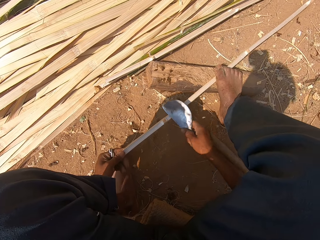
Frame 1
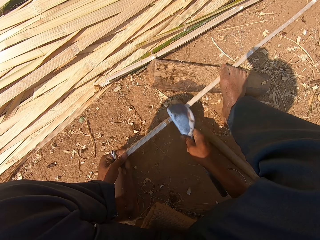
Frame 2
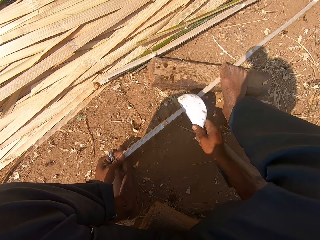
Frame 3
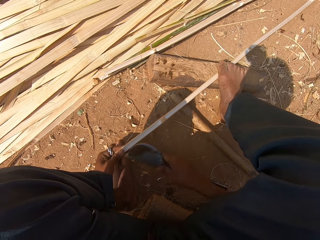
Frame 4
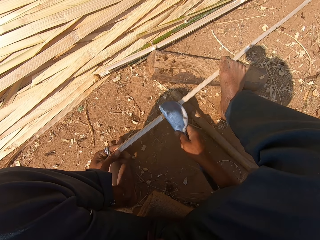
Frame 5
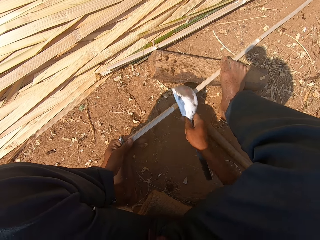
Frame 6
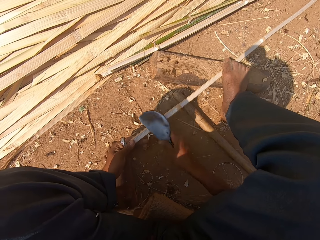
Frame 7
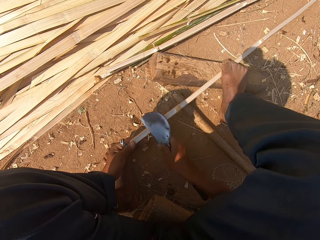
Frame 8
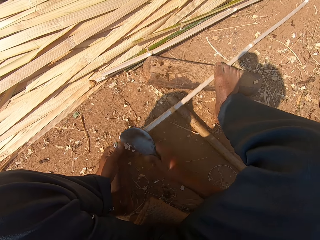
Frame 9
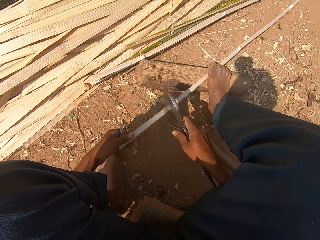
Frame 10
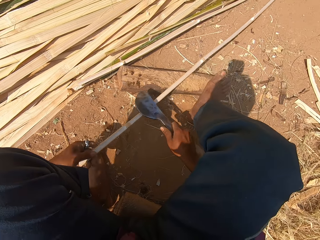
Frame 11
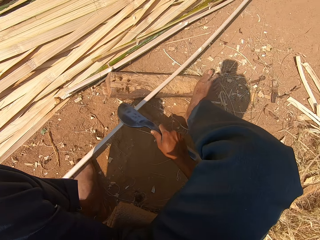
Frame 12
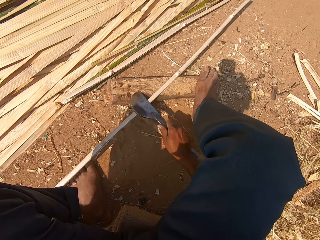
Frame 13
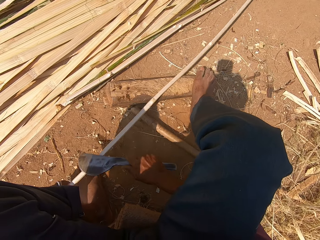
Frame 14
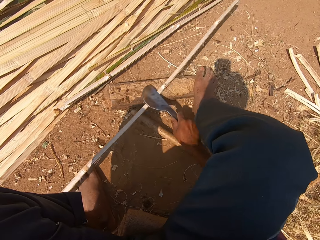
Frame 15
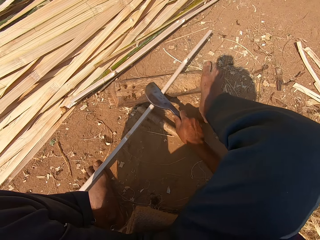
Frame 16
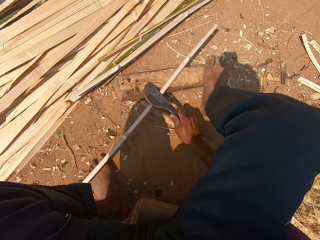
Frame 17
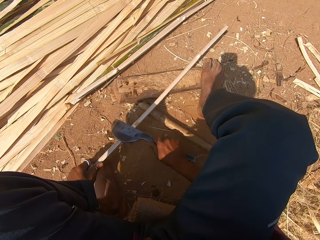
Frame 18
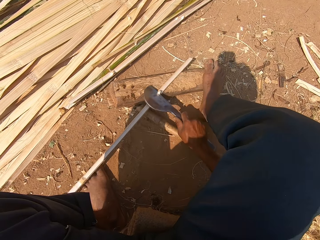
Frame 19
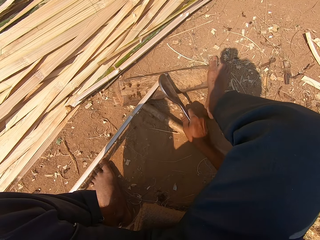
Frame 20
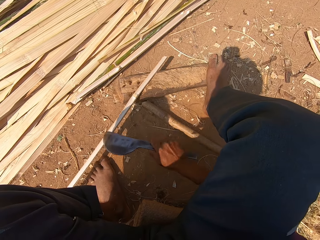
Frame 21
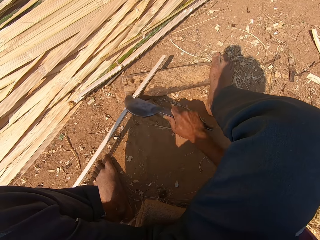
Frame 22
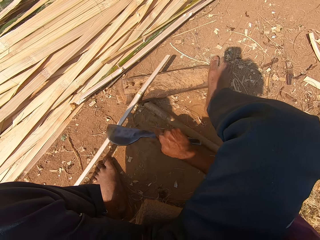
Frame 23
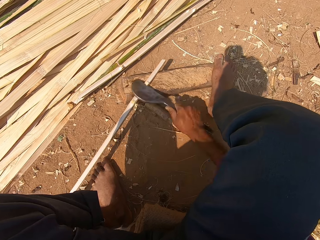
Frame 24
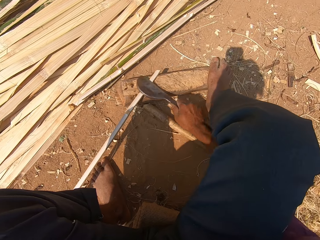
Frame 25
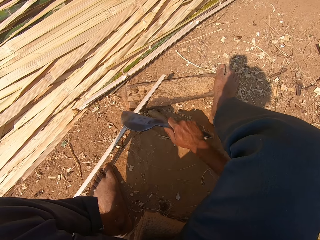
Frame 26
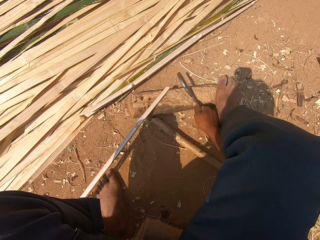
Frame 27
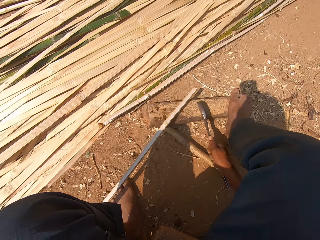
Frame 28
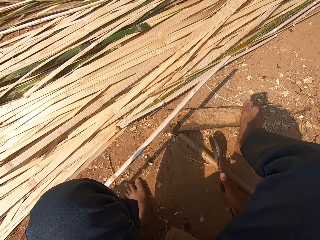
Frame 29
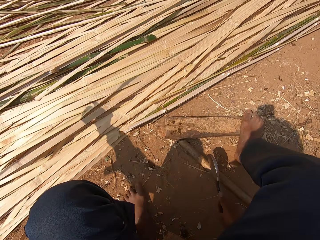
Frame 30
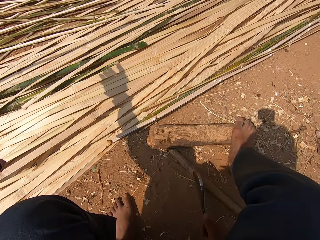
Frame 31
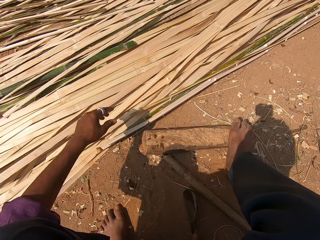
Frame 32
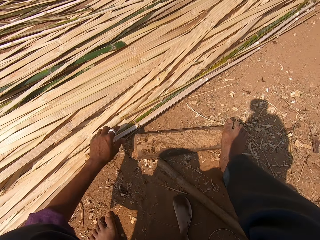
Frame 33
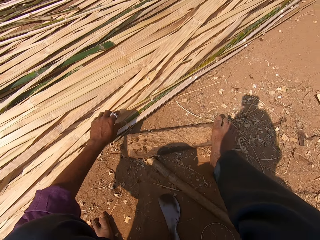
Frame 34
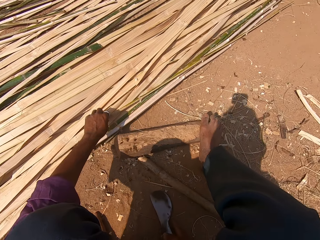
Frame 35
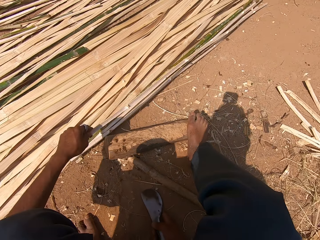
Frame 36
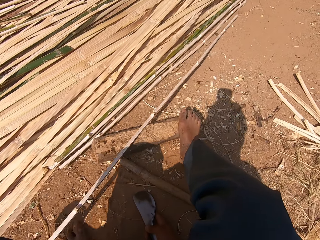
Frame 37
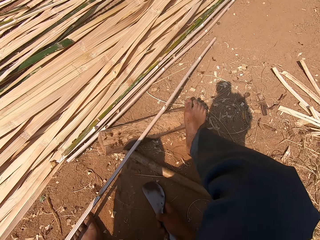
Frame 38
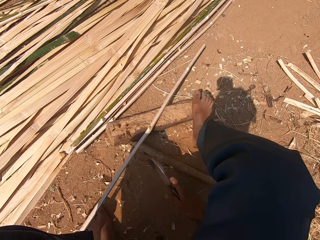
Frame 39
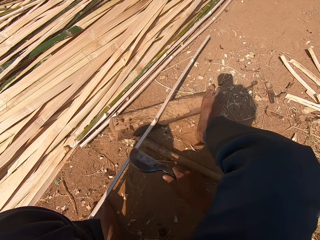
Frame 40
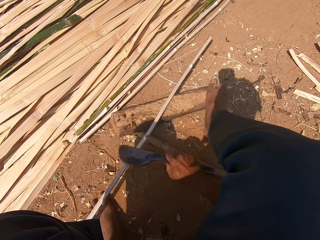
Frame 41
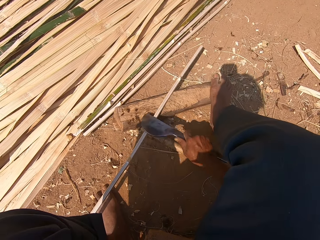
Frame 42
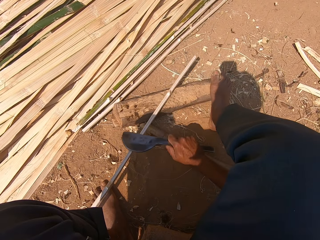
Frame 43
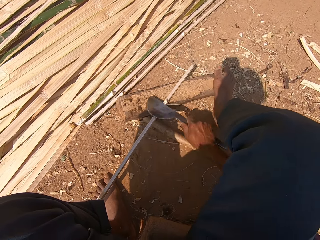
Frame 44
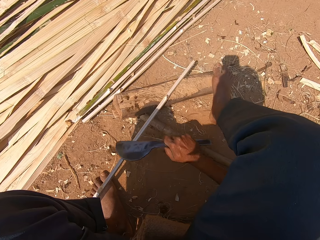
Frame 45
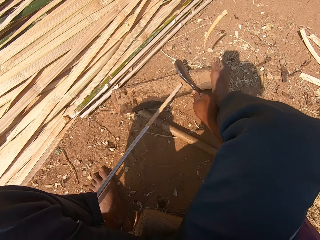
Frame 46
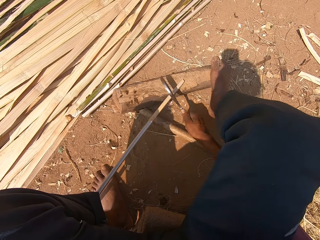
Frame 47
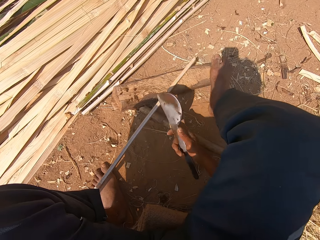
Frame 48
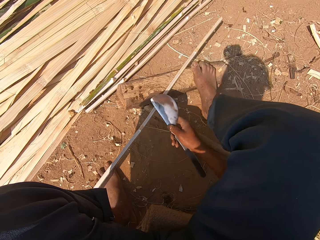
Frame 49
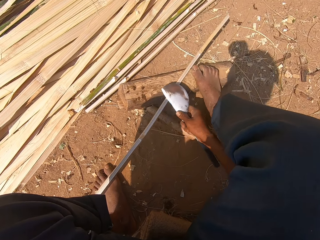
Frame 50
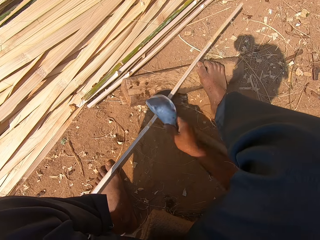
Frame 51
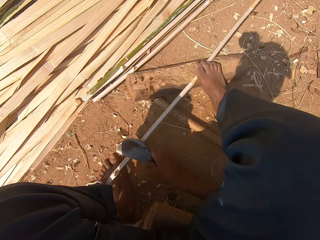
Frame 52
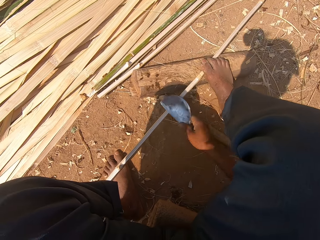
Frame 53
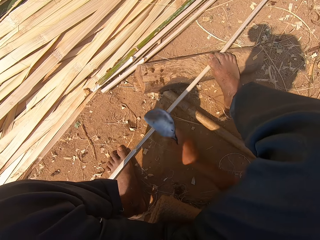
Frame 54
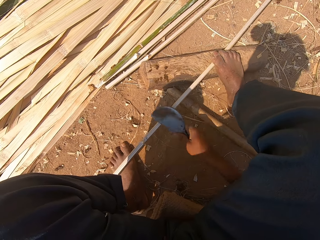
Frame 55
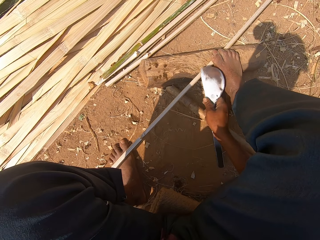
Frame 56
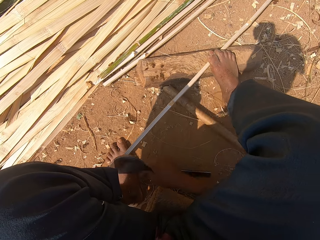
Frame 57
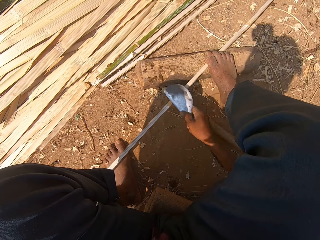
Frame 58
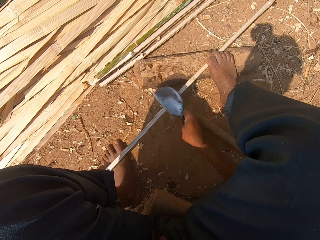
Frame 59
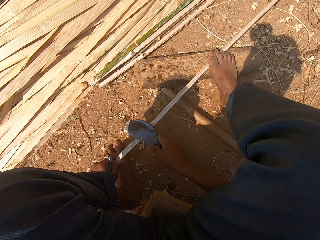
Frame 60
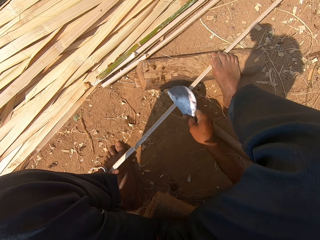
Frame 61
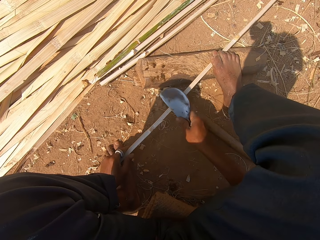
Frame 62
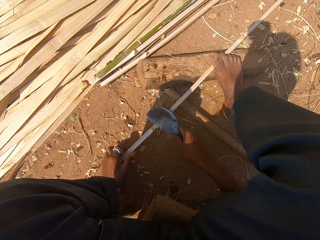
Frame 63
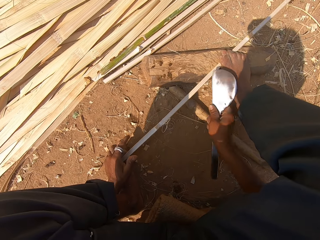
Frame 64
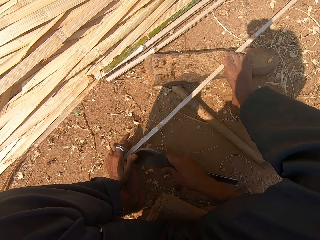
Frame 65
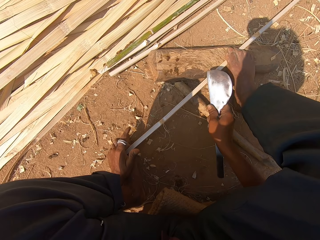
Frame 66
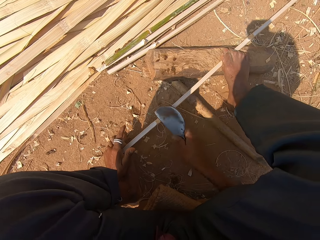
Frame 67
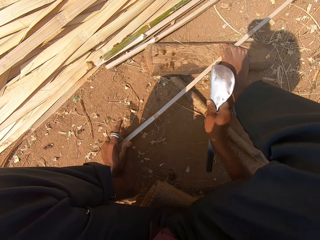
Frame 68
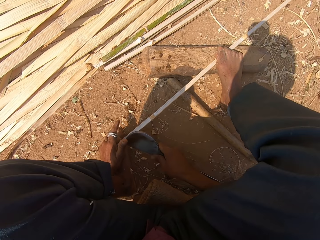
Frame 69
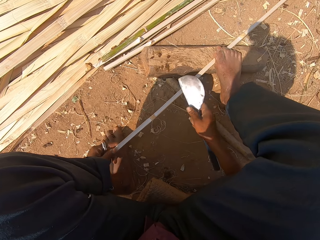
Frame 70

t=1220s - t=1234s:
The camera wearer pulls the bamboo stick. They peel the bamboo stick with a knife. They throw the bamboo stick. They pick up the bamboo stick. They peel the bamboo stick with the knife. They smoothen the bamboo stick. They turn the knife. They peel the bamboo stick with the knife.

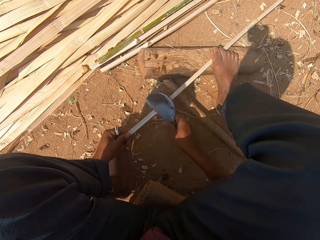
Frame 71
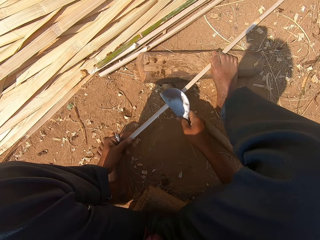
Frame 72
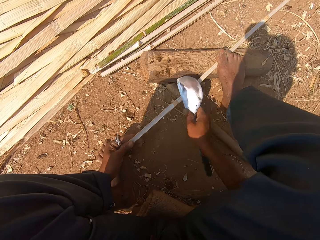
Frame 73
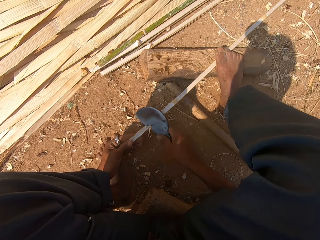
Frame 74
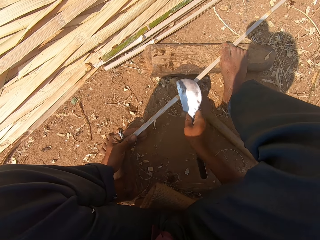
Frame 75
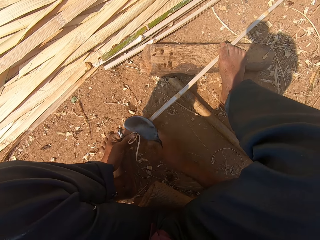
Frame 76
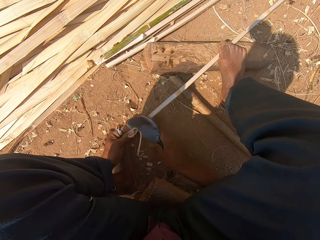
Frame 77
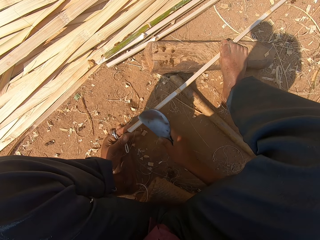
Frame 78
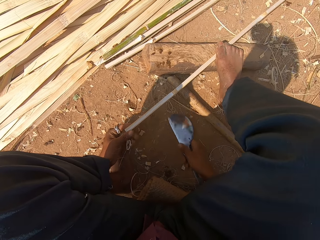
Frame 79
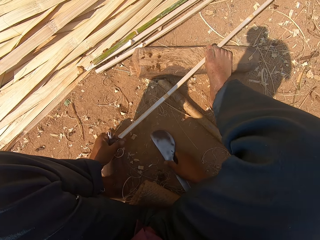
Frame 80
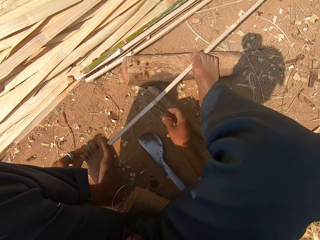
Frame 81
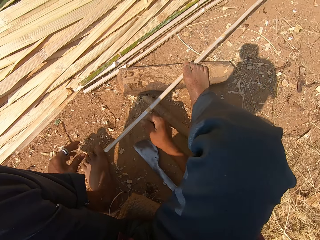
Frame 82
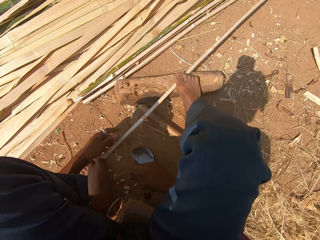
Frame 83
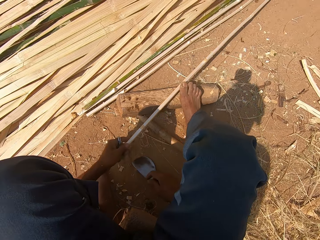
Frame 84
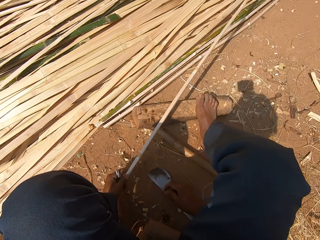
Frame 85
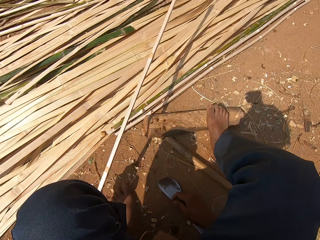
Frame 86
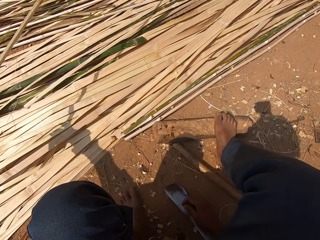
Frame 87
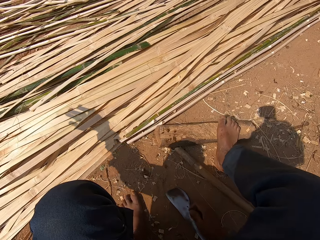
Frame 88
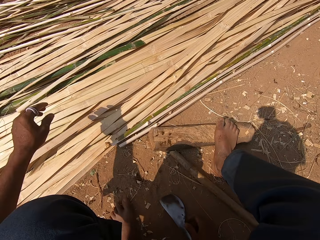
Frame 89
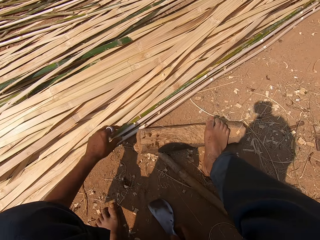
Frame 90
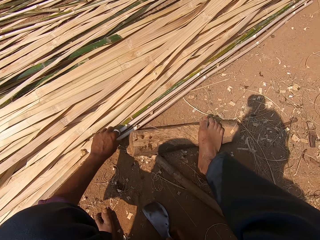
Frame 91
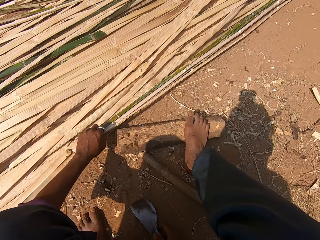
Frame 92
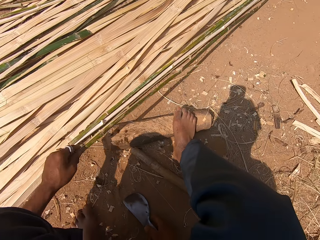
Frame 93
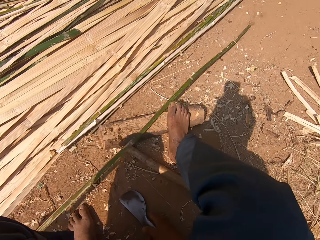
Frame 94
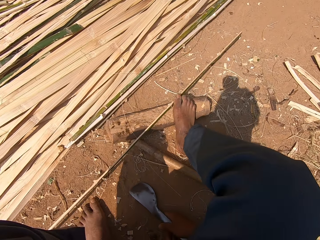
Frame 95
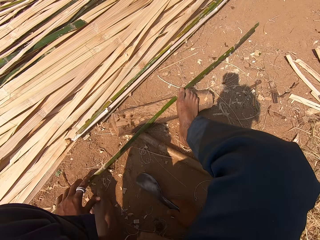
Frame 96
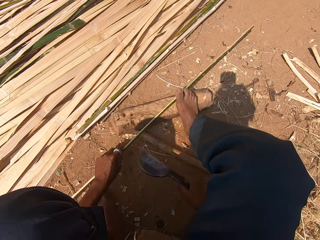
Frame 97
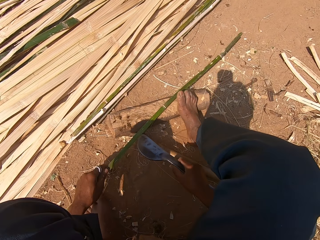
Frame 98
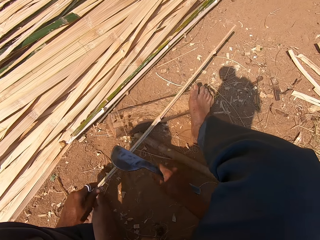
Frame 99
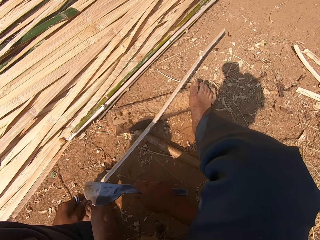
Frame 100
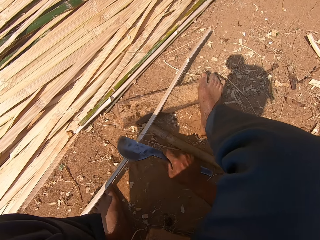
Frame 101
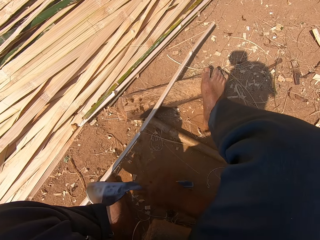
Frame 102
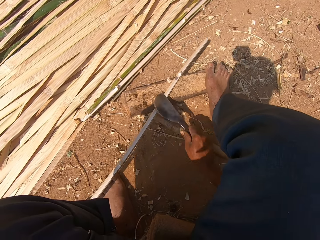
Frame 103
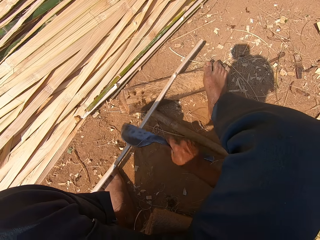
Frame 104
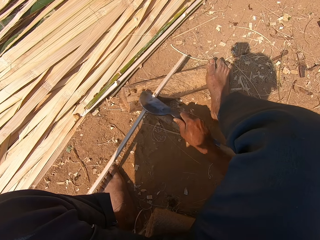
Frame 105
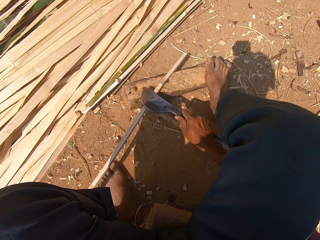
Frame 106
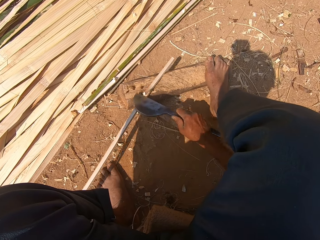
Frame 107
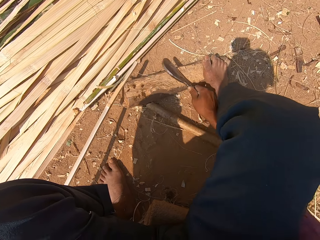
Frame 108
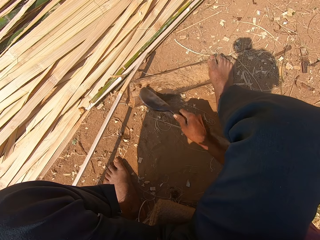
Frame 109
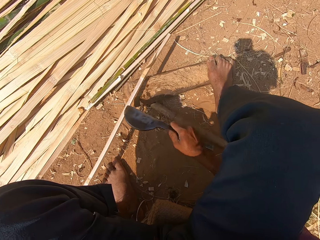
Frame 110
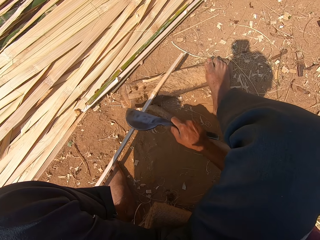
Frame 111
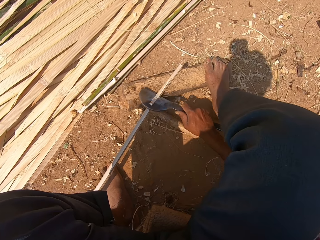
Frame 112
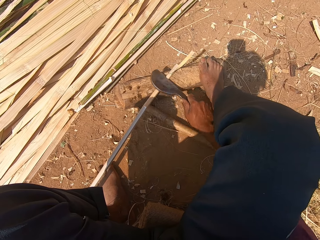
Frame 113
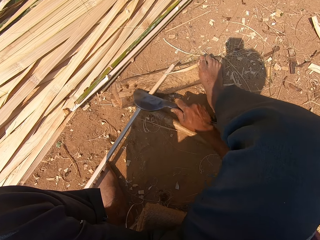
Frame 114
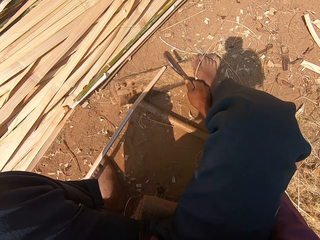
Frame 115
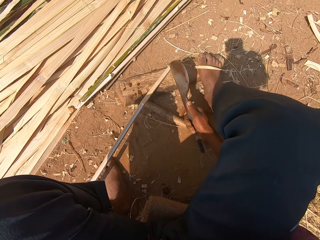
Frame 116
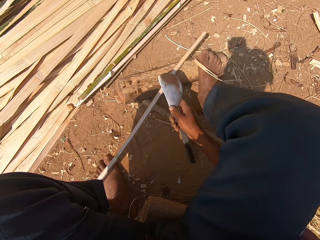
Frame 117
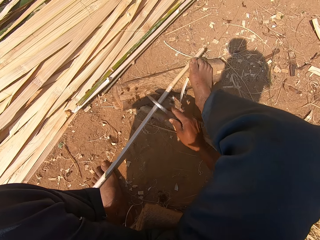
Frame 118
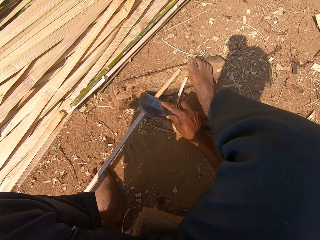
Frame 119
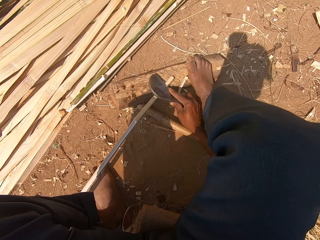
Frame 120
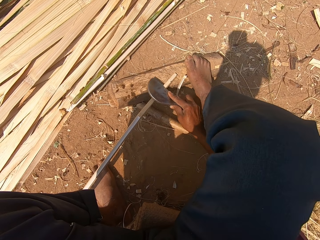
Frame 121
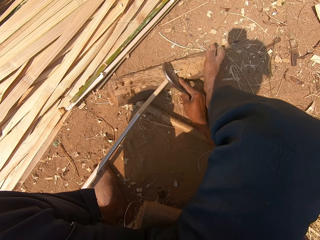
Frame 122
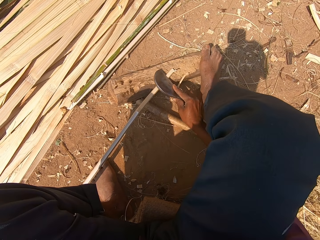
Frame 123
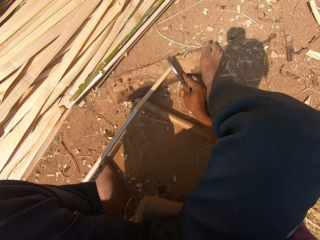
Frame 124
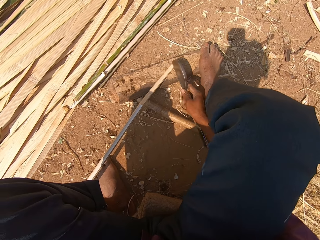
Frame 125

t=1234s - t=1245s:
The camera wearer places the bamboo stick on the floor. They place the knife on the ground. They pick the bamboo stick. They throw the bamboo stick. They pick up the bamboo stick. They lift the knife. They peel the bamboo stick with the knife. They smoothen the bamboo stick. They turn the knife. They peel the bamboo stick with the knife.
